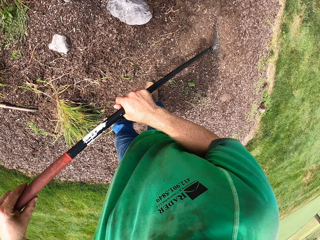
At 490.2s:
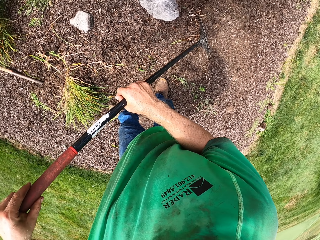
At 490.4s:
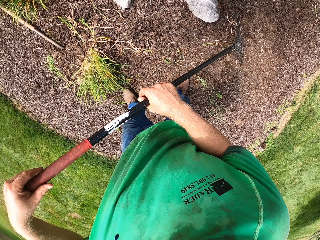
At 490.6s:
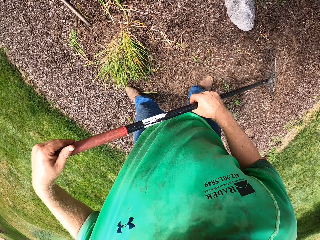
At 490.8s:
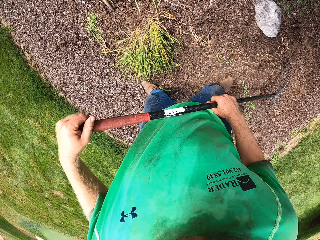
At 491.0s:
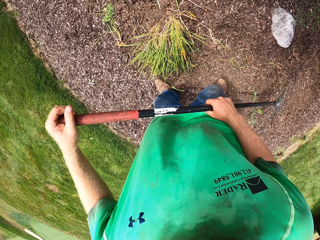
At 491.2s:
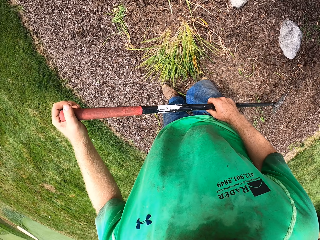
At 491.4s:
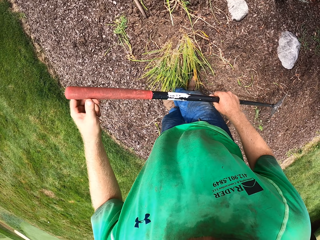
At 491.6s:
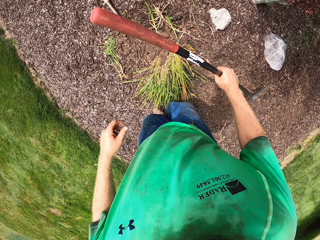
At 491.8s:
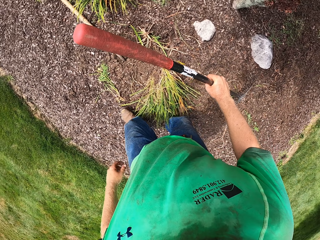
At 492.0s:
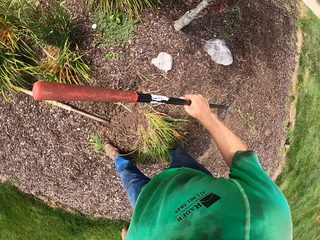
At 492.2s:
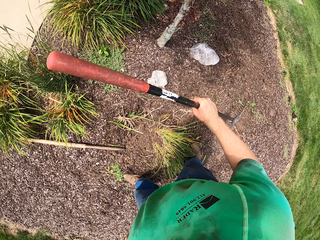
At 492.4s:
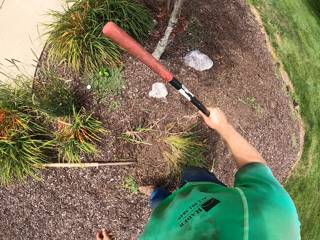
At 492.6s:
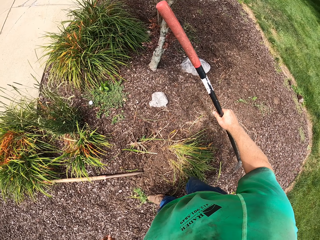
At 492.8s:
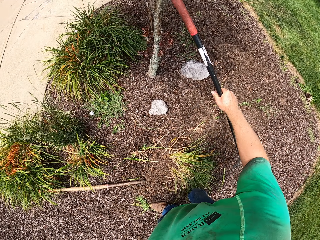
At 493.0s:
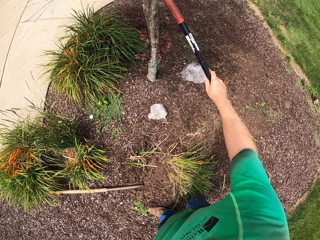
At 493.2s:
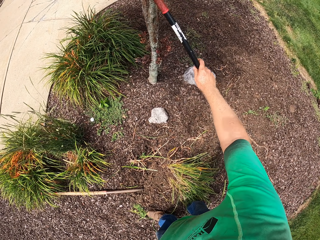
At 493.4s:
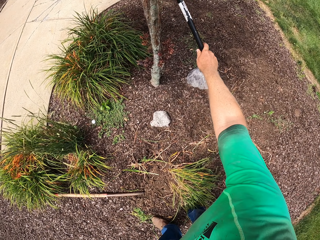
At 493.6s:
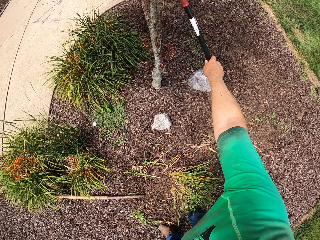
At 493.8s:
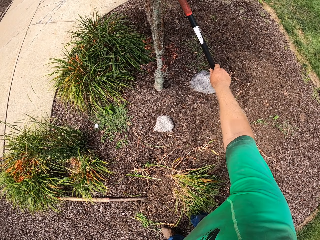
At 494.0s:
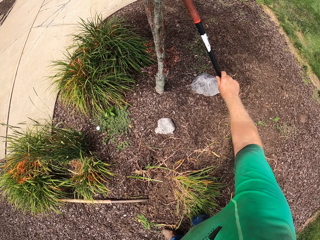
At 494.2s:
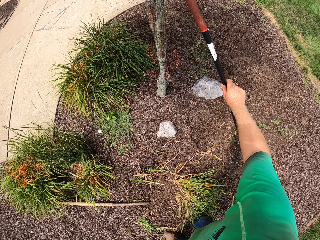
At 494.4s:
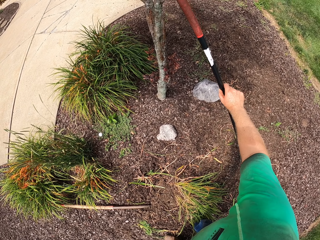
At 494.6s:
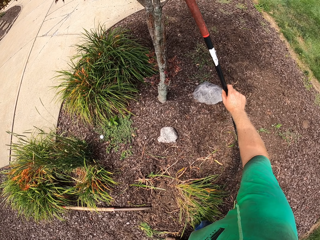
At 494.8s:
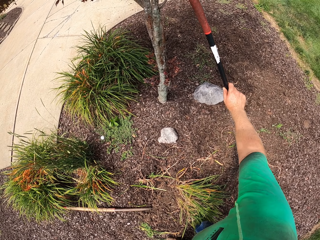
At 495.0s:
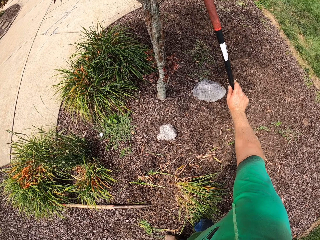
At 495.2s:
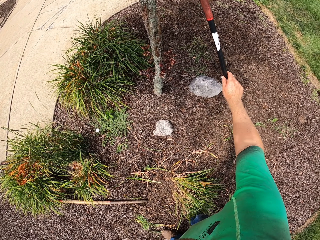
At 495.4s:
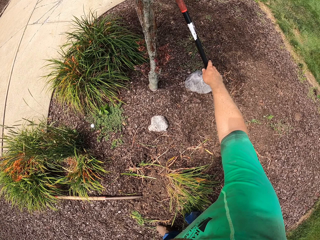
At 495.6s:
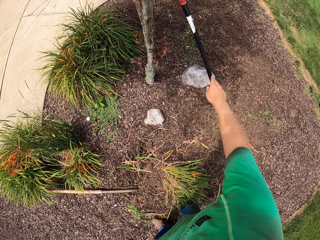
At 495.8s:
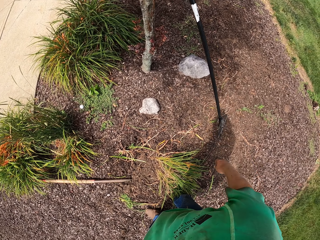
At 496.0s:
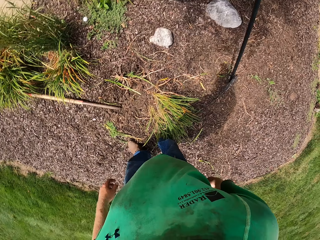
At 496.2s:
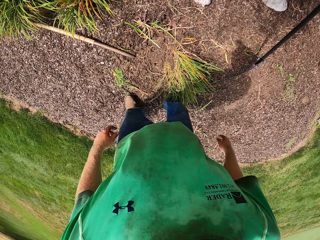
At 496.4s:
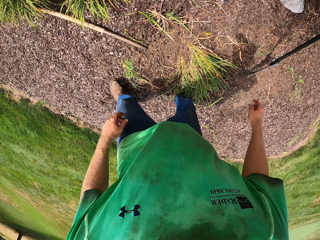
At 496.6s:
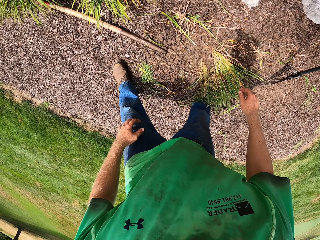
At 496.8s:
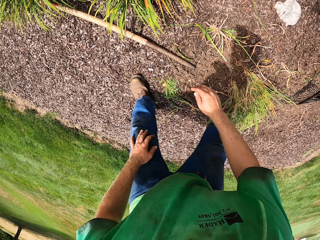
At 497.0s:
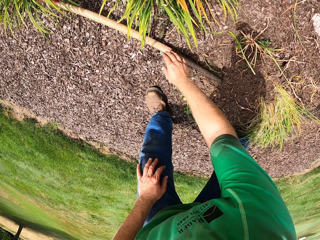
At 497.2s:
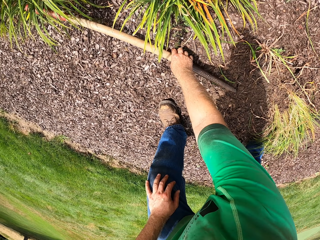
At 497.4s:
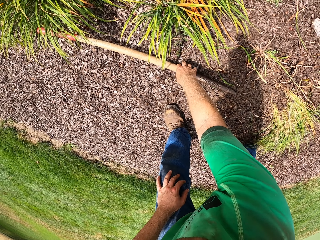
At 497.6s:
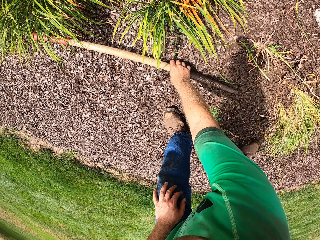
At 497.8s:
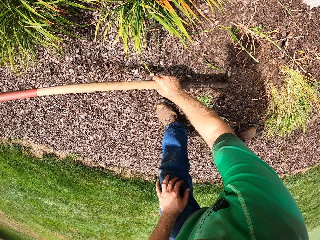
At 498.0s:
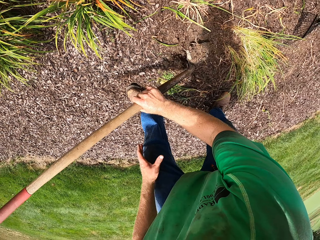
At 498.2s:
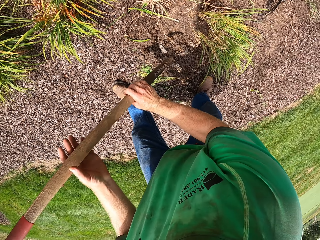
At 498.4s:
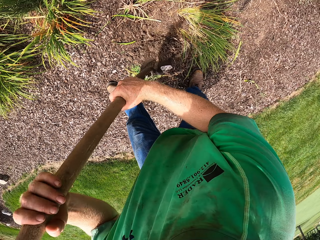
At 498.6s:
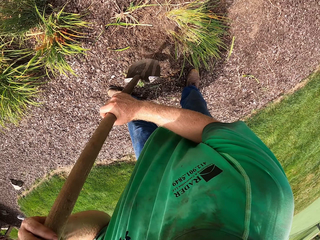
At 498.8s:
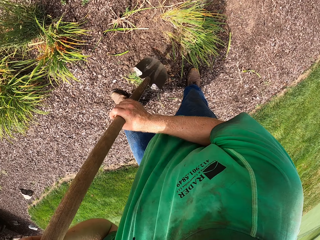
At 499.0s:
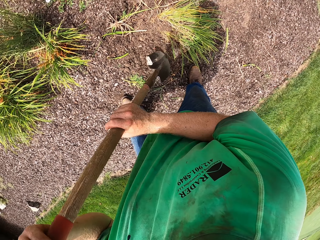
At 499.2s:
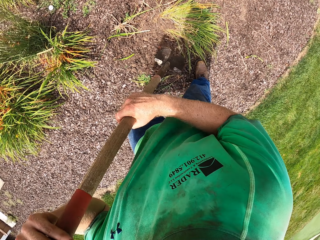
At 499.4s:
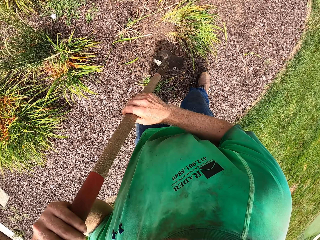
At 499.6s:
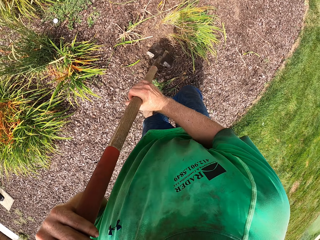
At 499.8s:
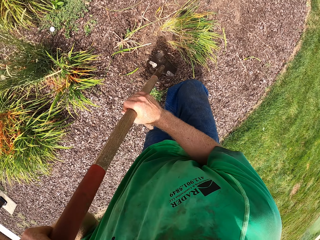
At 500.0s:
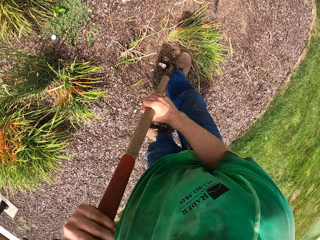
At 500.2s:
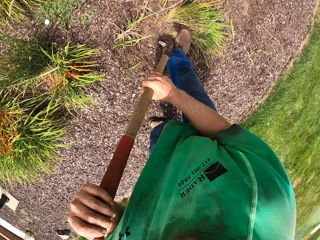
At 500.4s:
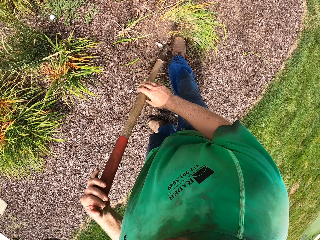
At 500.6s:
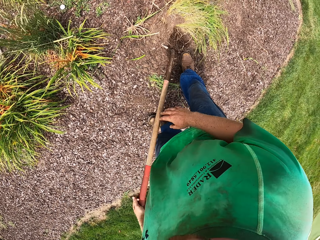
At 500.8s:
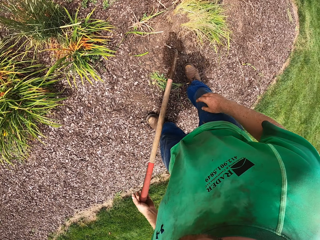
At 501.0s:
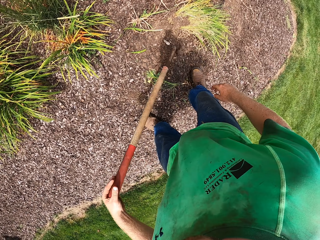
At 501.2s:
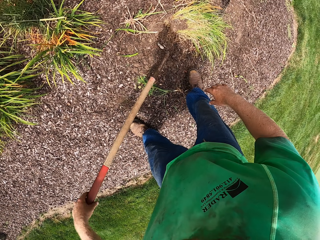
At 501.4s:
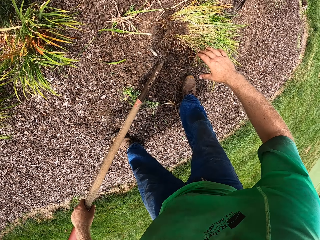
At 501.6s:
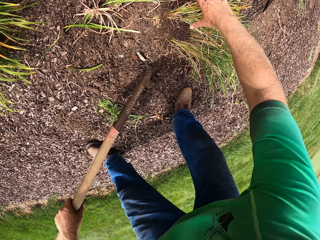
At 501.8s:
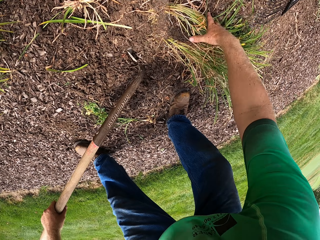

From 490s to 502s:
The camera wearer holds the rake in his right hand. He rests the rake in his right hand against the tree. He picks up the shovel or spade from the ground with his right hand. He holds the shovel in both hands. He uproots a plant with the shovel in both hands.

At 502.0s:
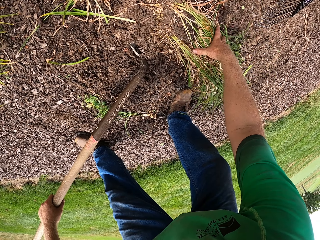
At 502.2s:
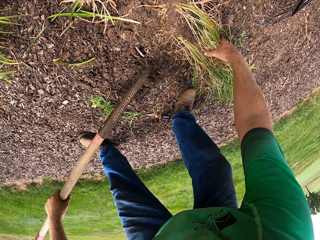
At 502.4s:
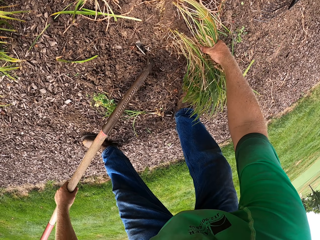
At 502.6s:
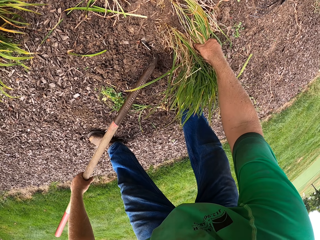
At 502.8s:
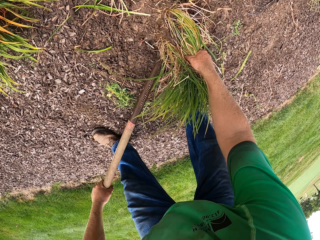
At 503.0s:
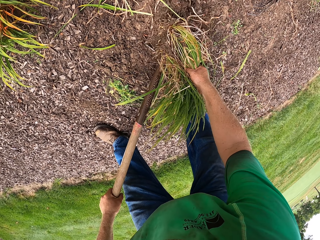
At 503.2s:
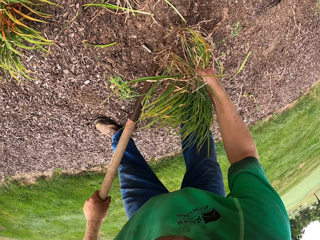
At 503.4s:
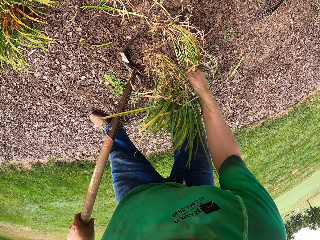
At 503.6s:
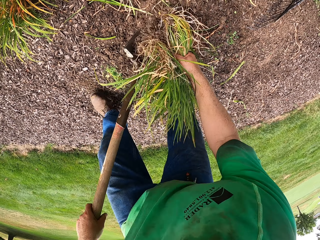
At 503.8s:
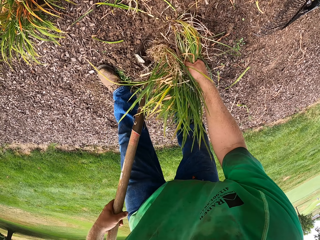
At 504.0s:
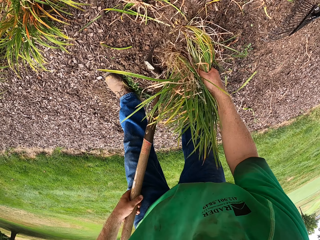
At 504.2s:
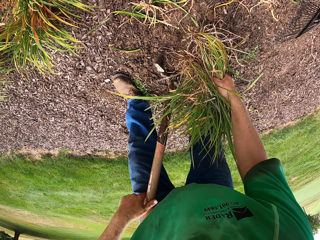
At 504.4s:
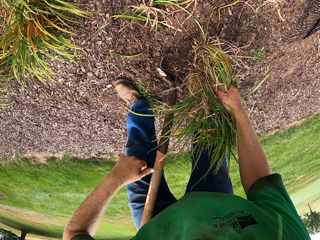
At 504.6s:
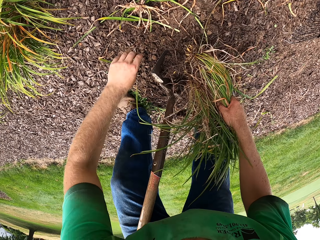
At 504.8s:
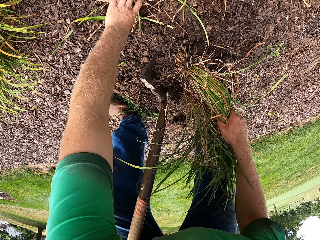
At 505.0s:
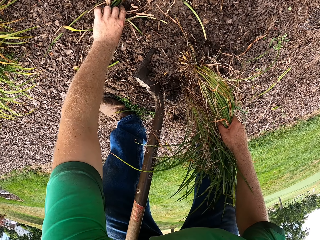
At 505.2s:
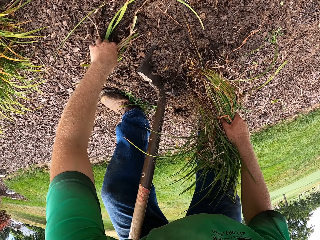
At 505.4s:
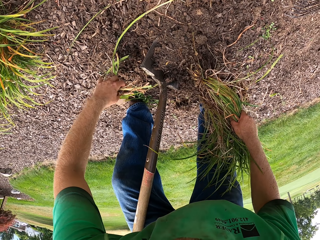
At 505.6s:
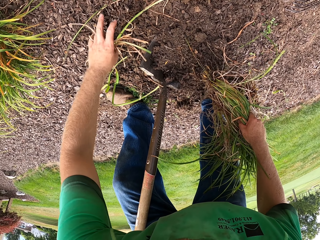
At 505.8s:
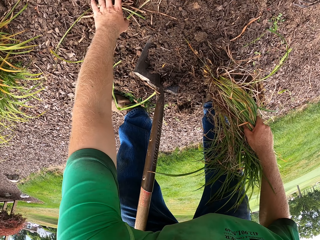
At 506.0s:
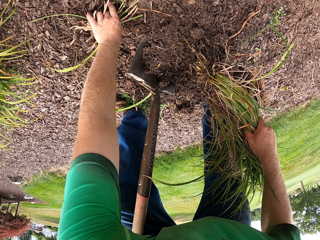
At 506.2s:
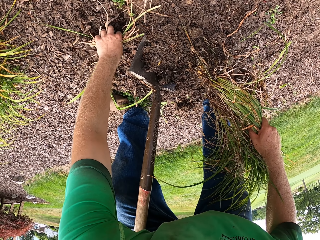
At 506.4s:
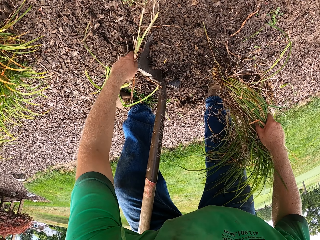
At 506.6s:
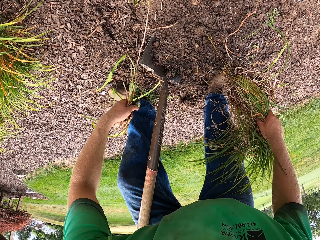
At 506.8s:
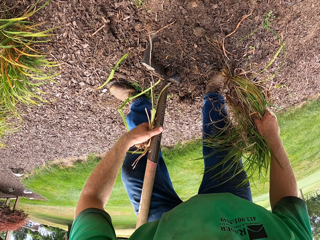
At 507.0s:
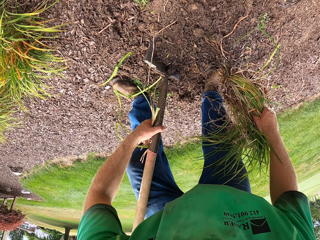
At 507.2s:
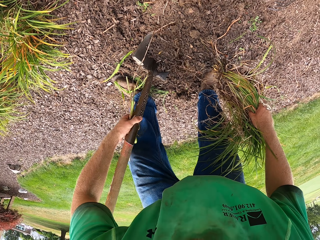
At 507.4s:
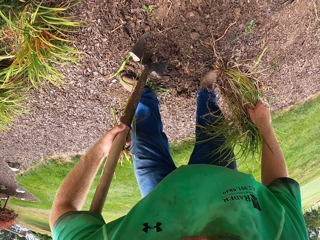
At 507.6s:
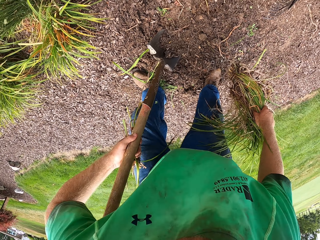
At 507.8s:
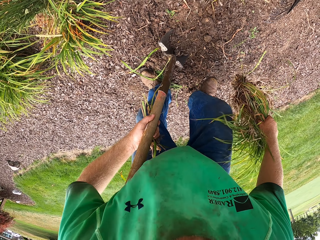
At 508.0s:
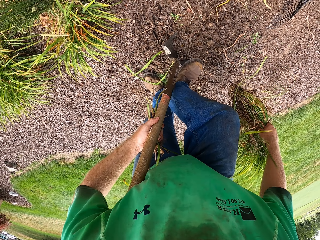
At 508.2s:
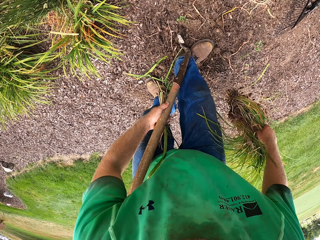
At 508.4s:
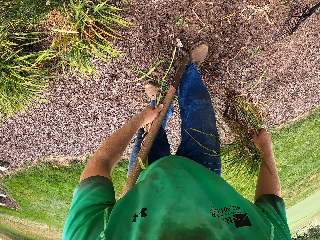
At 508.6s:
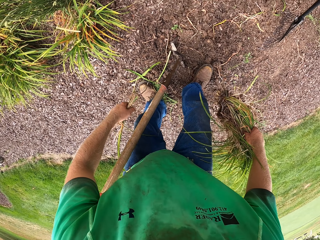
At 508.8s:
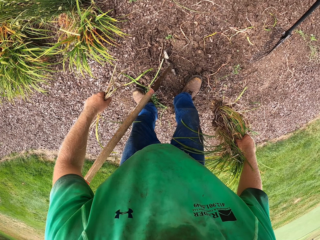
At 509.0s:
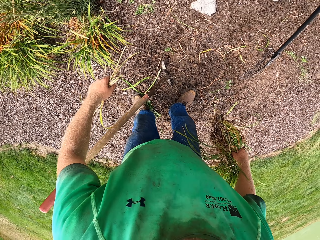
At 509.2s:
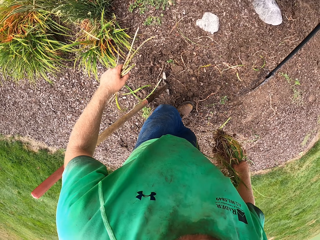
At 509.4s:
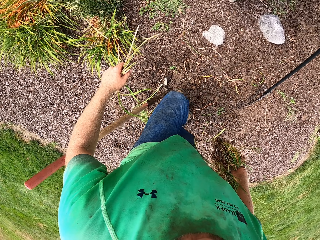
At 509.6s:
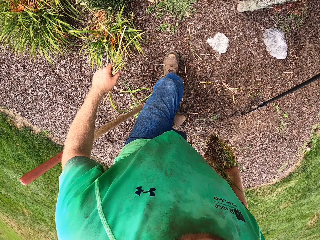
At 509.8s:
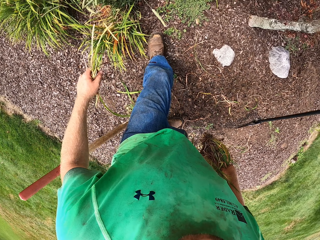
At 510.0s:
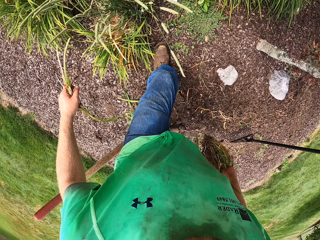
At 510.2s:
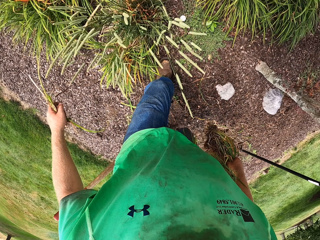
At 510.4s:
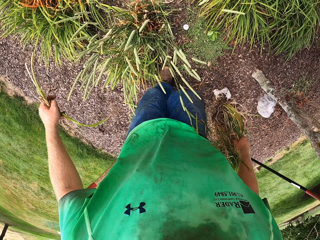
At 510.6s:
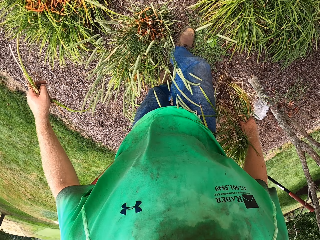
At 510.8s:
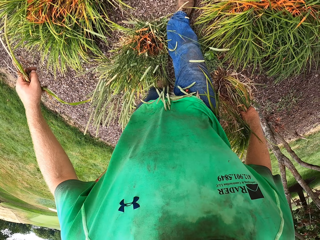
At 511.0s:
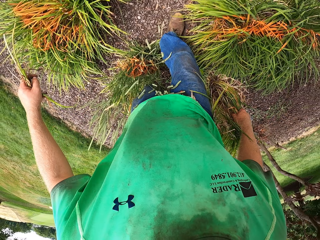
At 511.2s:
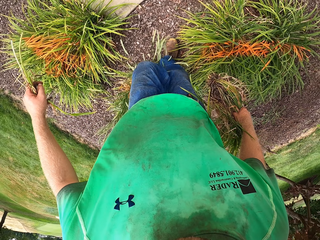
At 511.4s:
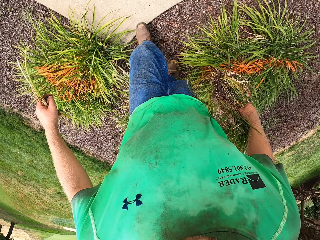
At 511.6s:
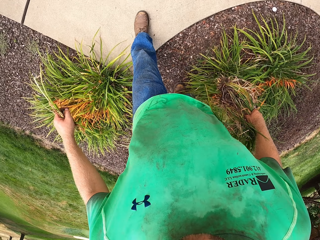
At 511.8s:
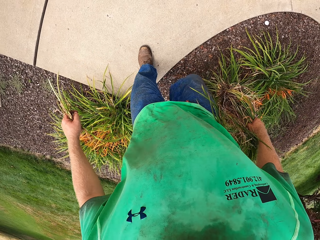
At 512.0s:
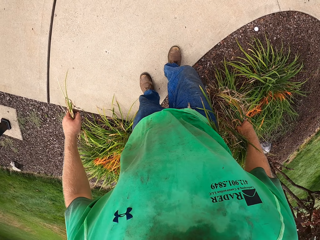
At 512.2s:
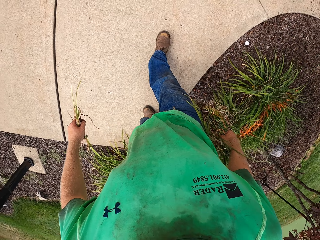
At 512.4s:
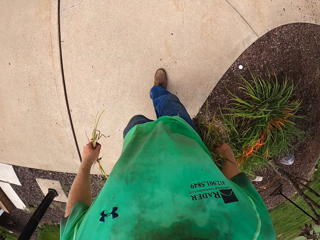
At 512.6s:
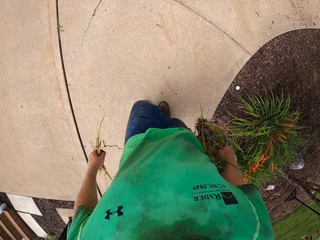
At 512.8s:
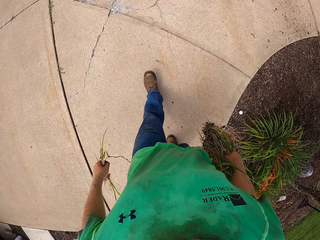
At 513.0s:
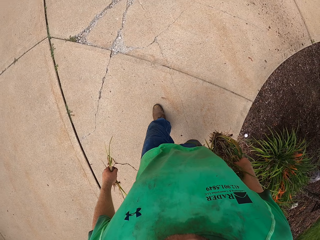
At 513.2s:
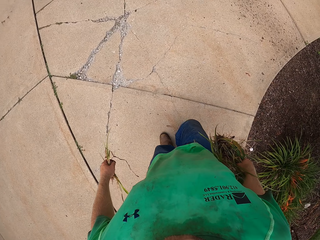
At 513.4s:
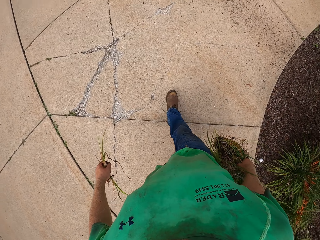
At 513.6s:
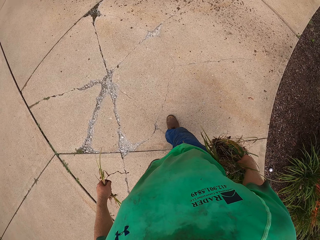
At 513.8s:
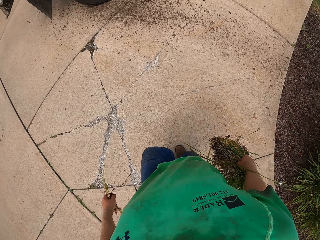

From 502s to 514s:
The camera wearer grabs the plant with his right hand. He shakes off sand from the uprooted plant in his right hand. He rests the shovel in his left hand against his body. He uproots the flower from the ground with his right hand. He picks up some plants from the ground with his left hand. He holds the shovel with his left hand. He hits the shovel in his left hand with his right hand.
